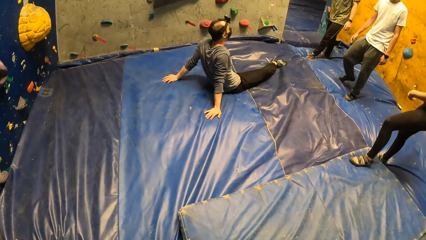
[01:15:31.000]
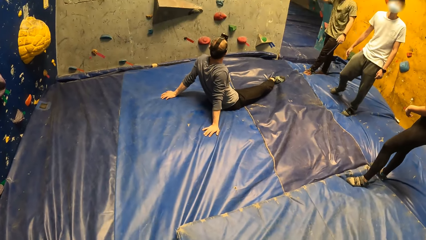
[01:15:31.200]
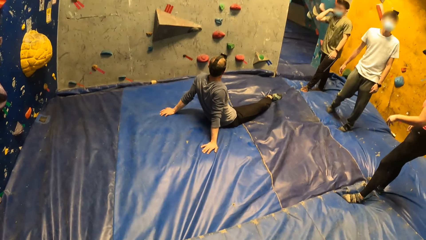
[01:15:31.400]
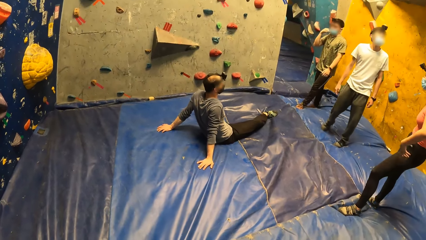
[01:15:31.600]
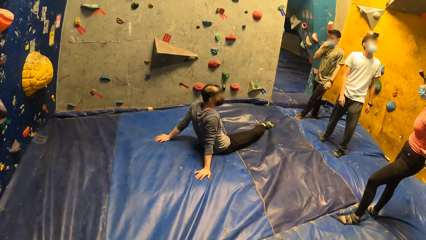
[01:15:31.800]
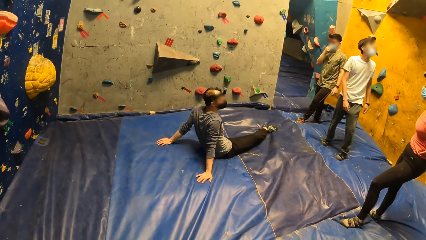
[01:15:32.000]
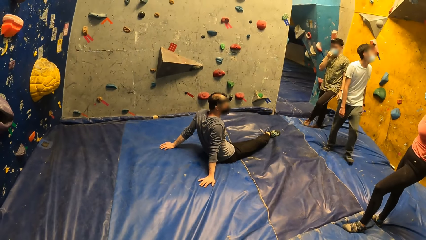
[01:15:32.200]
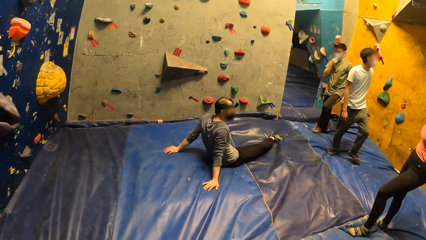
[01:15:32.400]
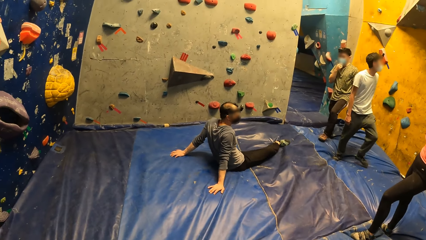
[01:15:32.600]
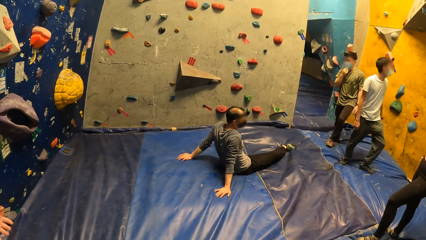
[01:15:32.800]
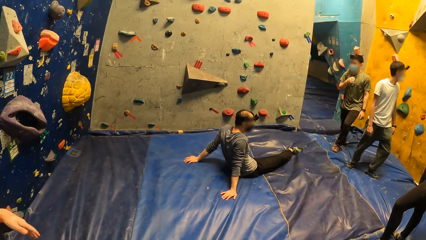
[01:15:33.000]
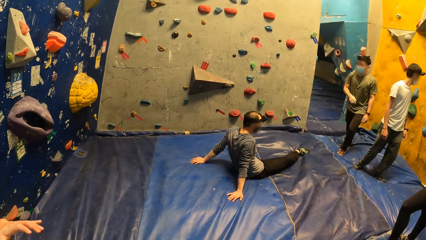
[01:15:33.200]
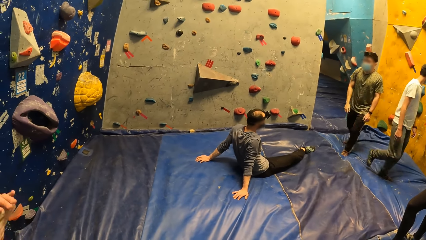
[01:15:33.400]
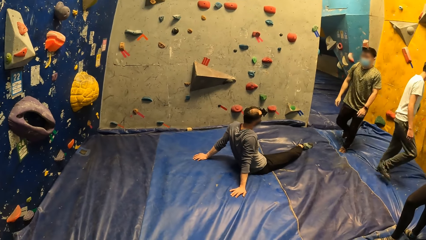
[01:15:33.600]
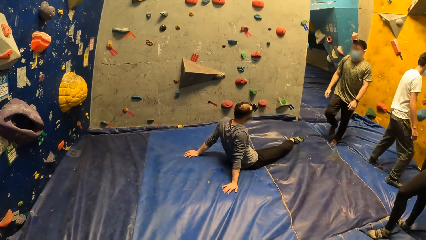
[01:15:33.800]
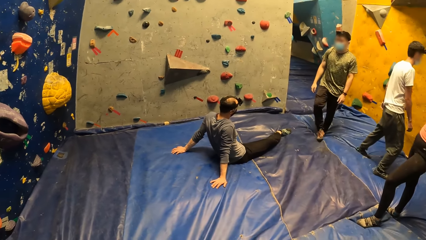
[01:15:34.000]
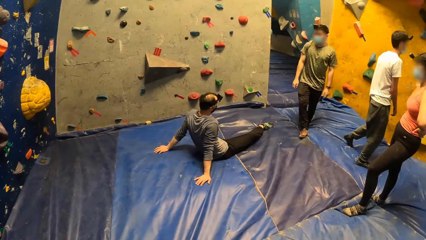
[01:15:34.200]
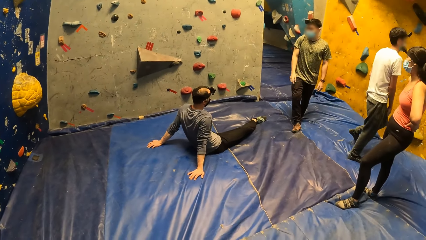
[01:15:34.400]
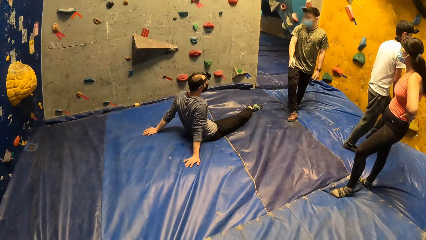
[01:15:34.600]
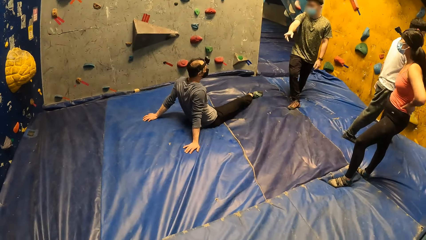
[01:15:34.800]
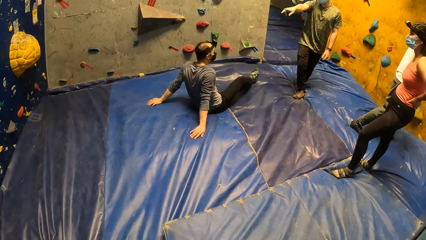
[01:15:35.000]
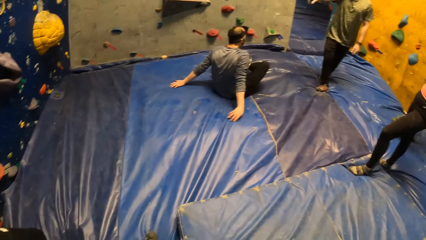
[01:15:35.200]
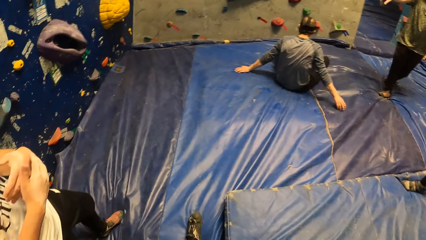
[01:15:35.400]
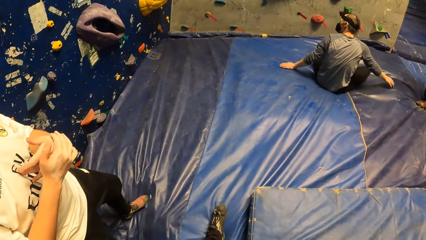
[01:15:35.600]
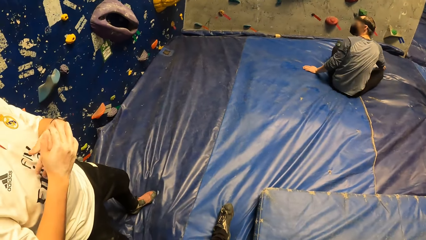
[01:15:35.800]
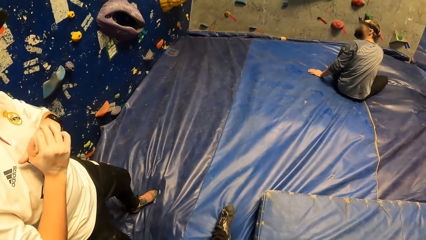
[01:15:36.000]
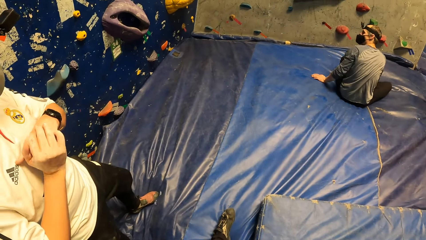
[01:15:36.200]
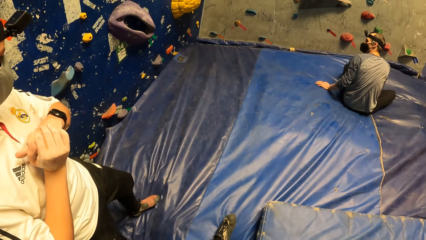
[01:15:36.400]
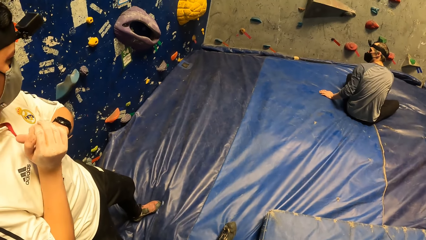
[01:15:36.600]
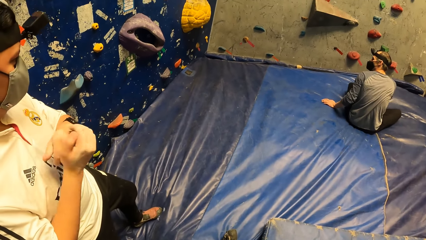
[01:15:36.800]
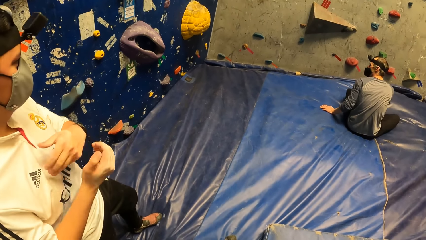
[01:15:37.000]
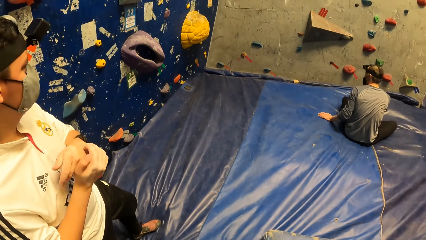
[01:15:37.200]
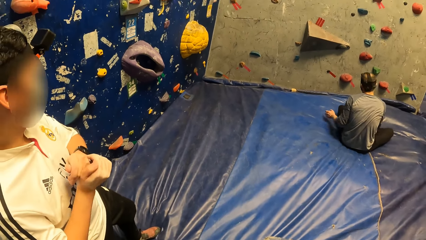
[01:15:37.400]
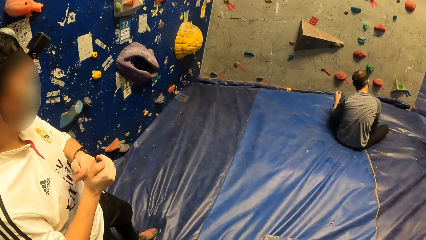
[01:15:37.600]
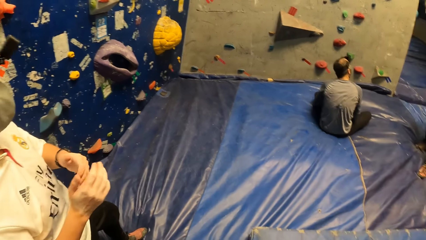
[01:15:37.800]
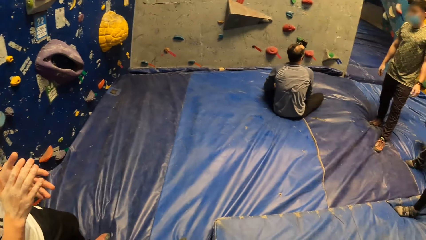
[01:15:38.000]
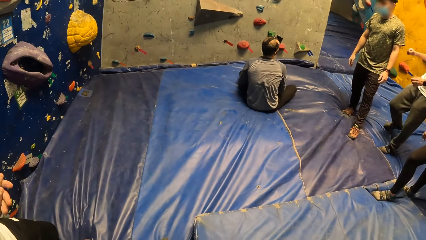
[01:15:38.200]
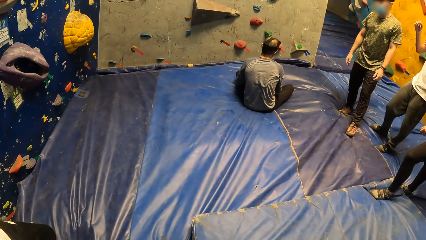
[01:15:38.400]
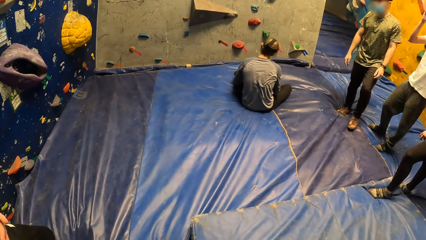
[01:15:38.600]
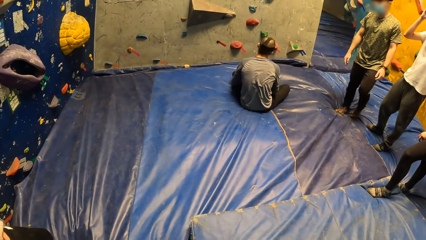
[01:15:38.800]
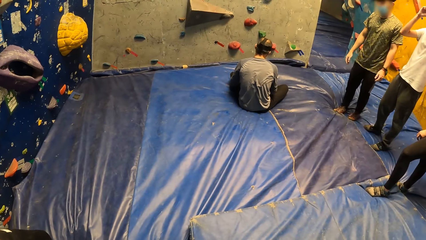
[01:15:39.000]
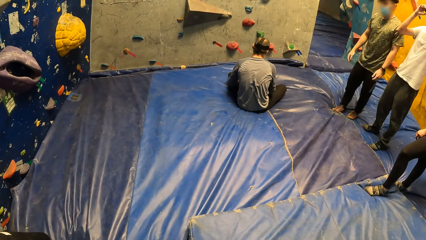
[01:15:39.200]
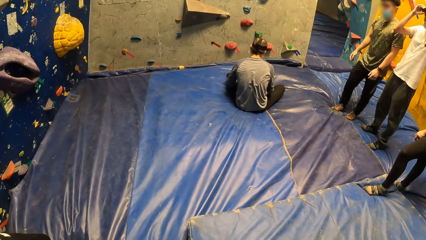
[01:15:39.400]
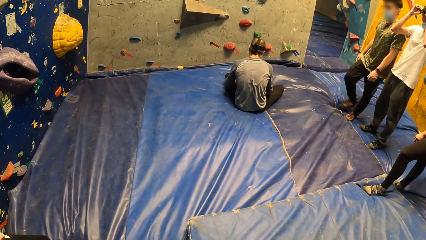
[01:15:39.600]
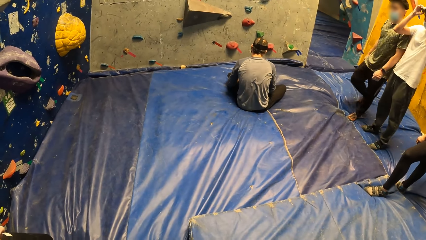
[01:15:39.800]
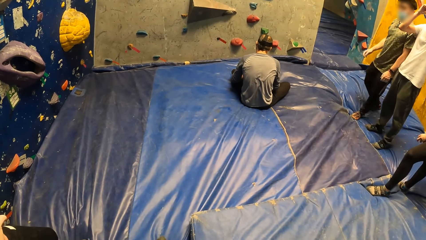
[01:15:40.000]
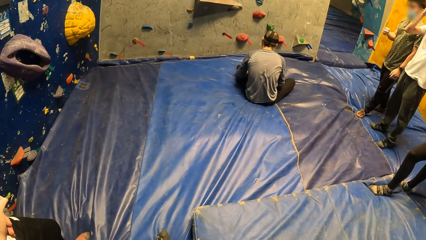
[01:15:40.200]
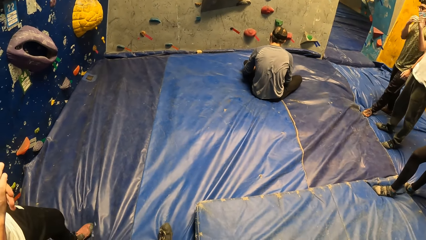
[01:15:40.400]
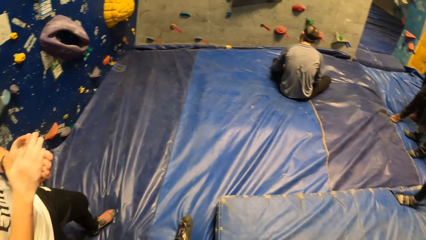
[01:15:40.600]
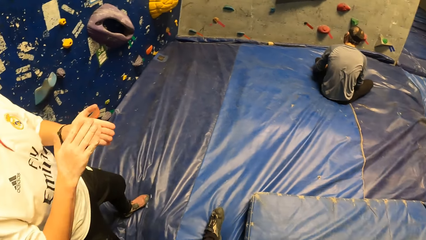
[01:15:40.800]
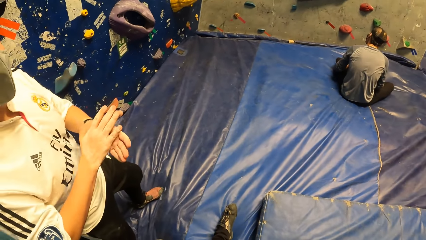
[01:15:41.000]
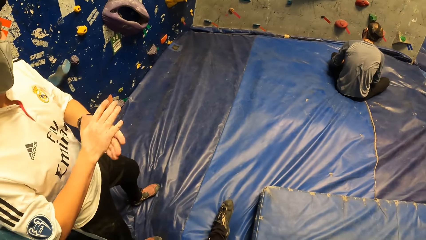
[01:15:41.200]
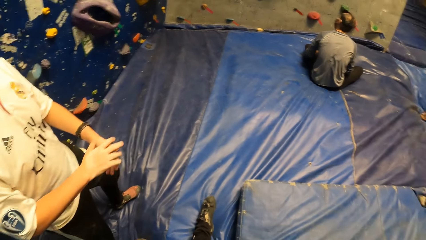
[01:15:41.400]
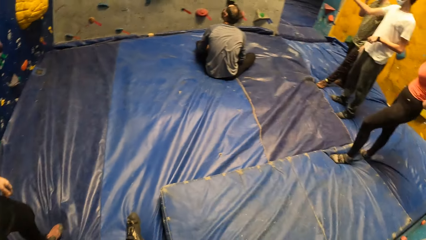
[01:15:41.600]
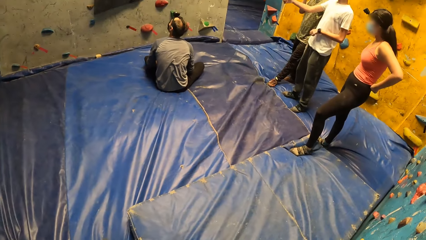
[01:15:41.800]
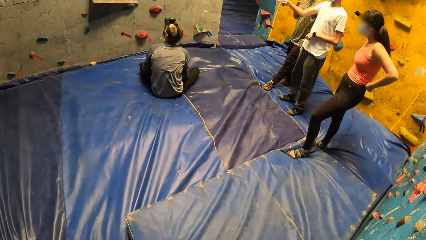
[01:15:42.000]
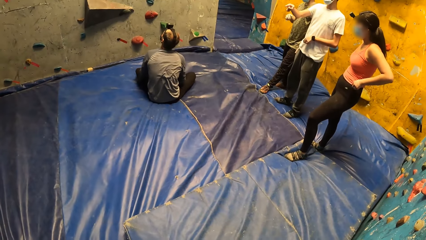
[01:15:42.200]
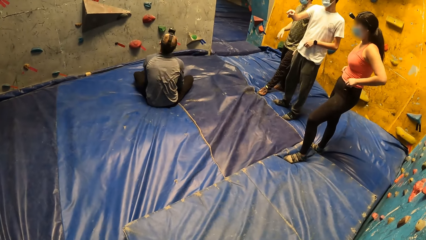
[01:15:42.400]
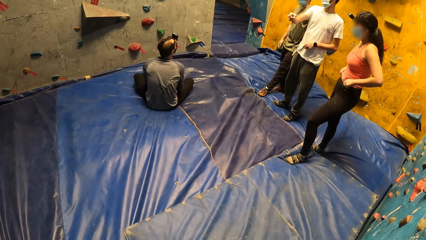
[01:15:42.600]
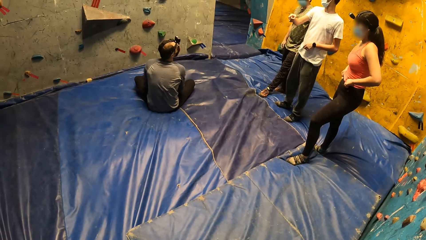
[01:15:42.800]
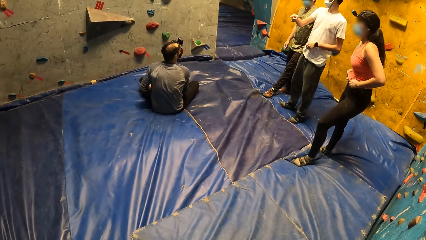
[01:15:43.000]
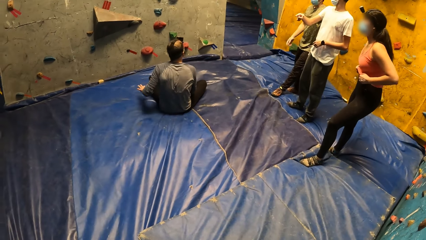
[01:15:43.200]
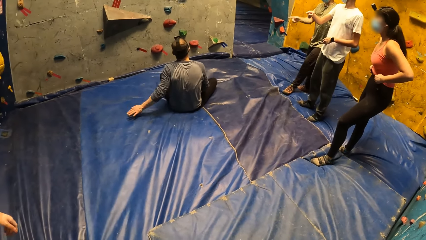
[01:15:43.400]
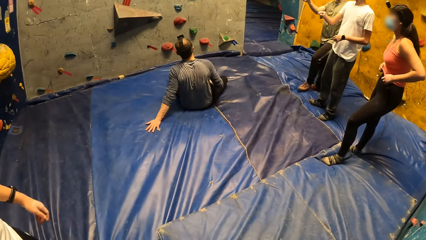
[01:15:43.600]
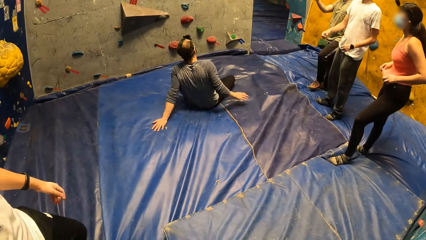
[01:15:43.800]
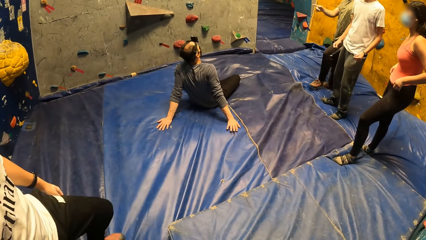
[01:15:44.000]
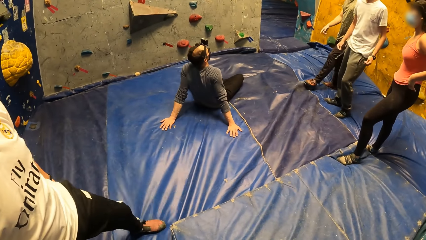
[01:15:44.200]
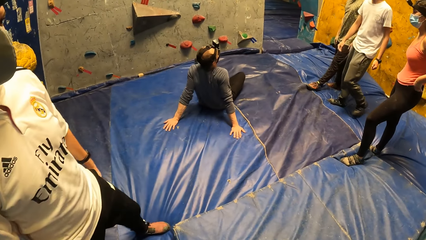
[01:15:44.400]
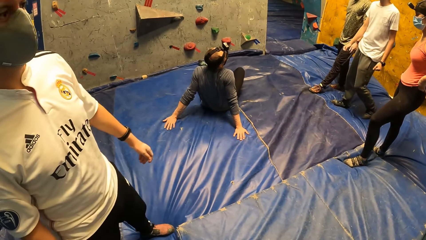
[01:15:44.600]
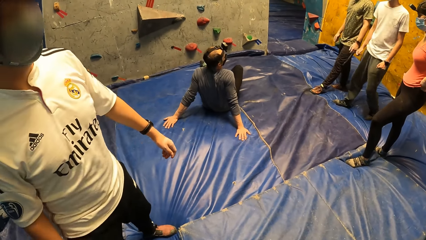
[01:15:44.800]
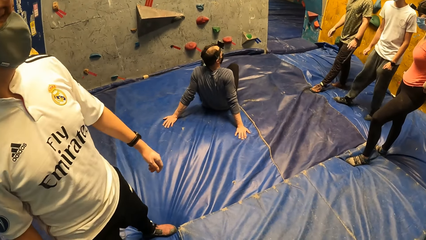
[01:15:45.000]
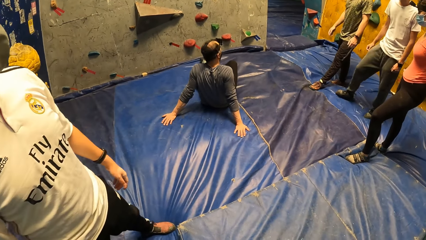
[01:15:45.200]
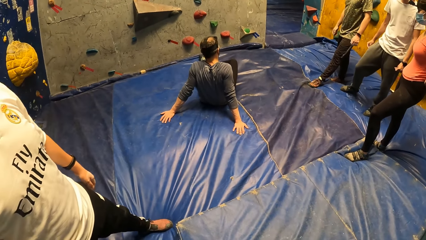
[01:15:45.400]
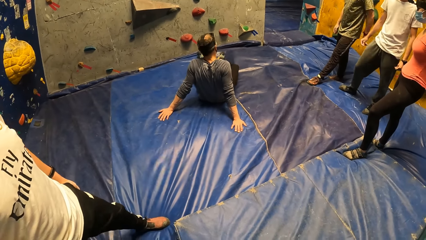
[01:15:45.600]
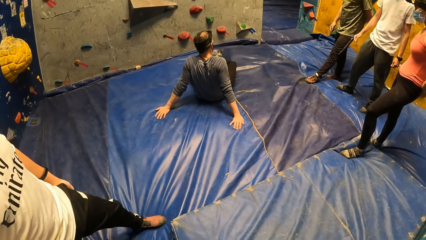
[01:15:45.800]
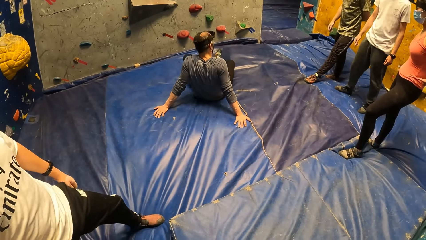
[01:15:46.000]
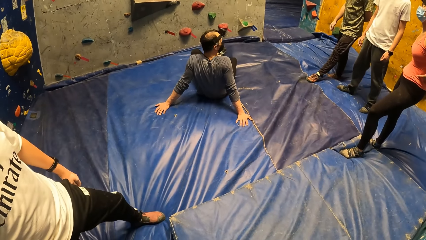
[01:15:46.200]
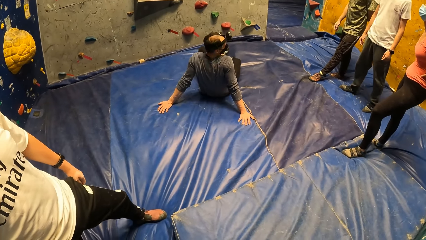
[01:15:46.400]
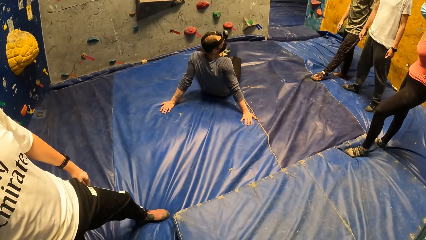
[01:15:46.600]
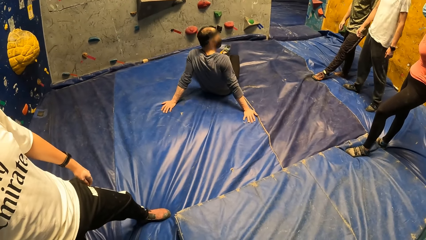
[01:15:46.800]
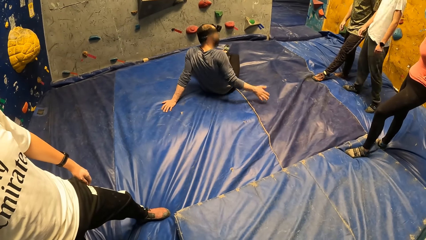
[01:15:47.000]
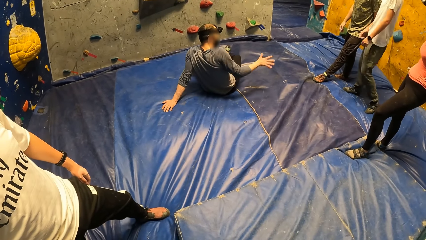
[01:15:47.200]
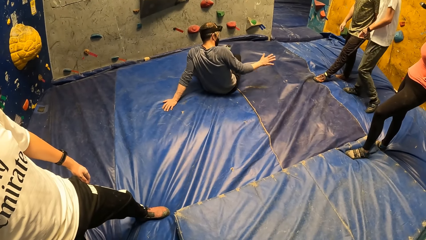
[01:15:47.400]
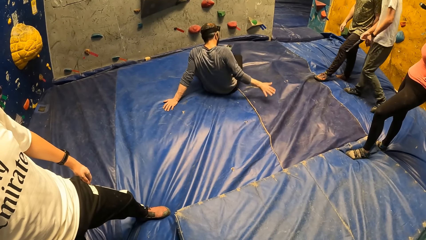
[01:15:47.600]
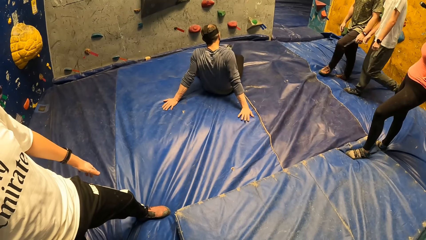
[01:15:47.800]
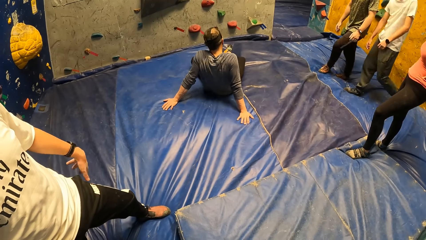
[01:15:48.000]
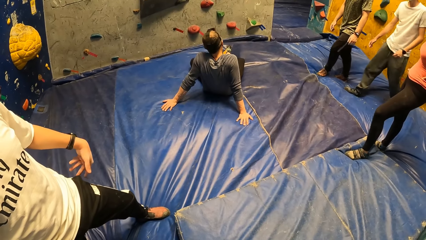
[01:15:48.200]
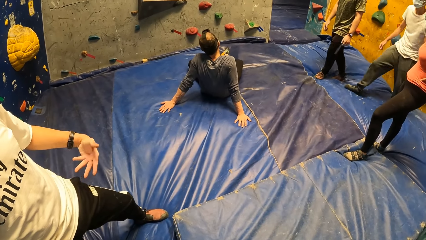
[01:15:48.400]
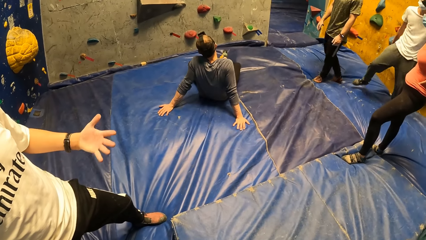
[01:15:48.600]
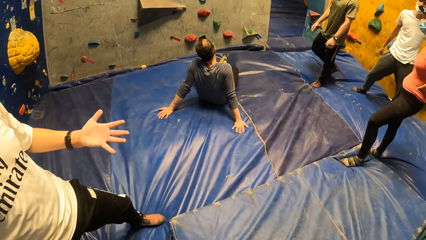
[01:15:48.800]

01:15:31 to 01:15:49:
A man supports his hands on the beam. Another man claps his hands. A woman adjusts the skin tight. The woman holds the waist.
